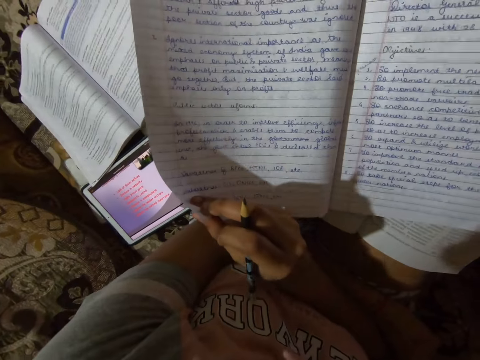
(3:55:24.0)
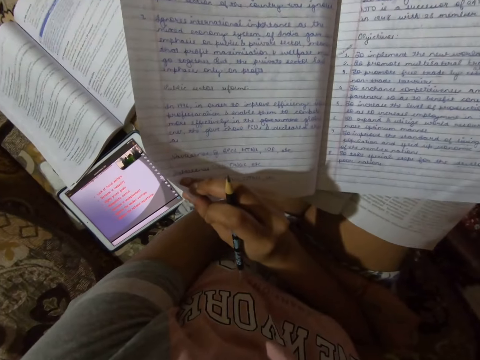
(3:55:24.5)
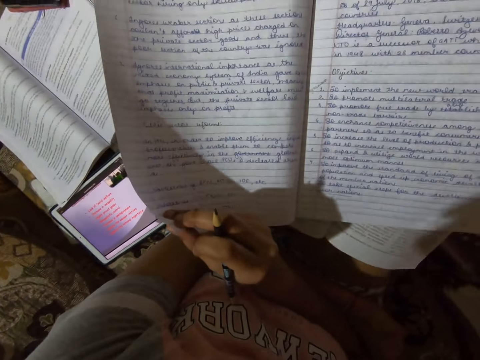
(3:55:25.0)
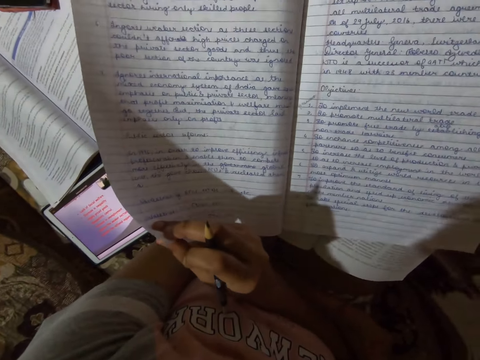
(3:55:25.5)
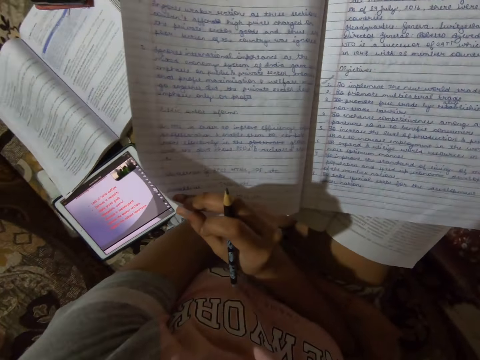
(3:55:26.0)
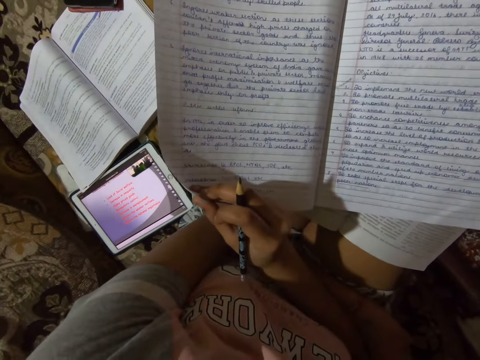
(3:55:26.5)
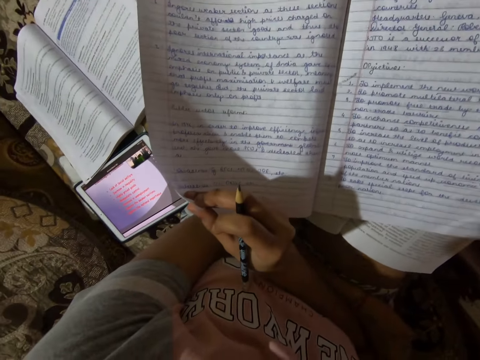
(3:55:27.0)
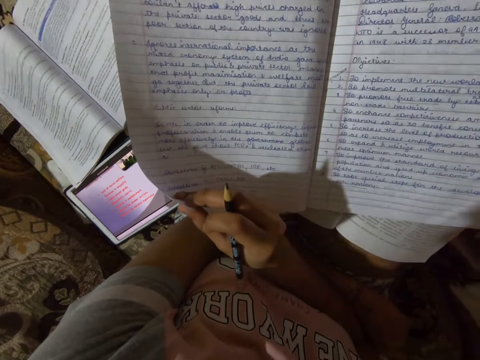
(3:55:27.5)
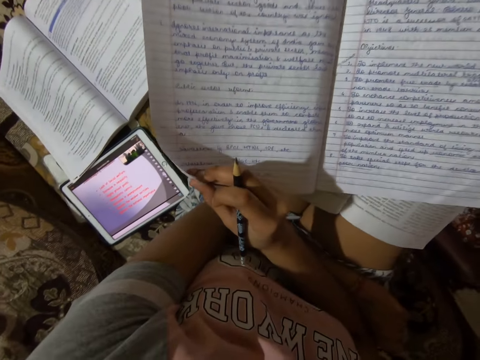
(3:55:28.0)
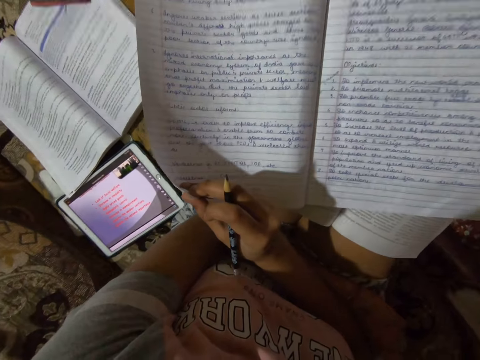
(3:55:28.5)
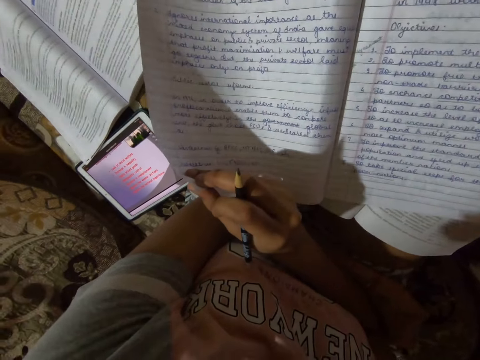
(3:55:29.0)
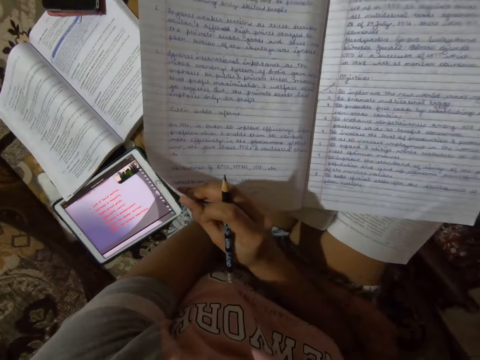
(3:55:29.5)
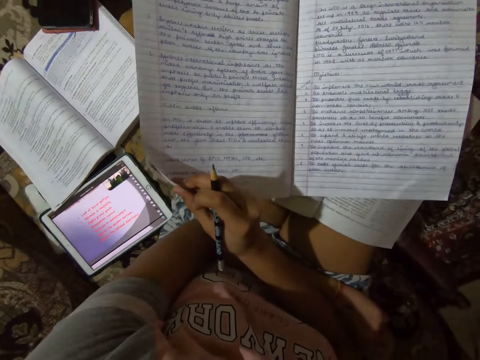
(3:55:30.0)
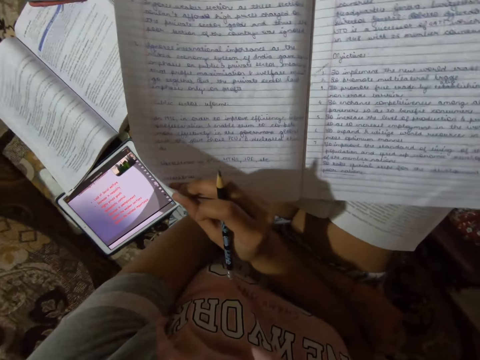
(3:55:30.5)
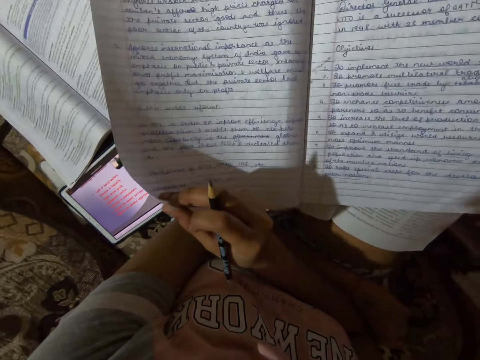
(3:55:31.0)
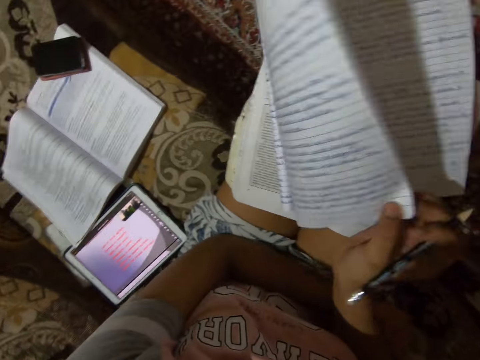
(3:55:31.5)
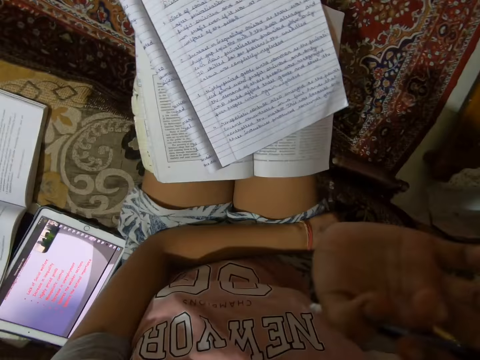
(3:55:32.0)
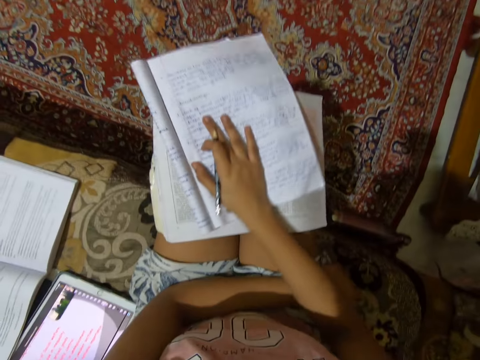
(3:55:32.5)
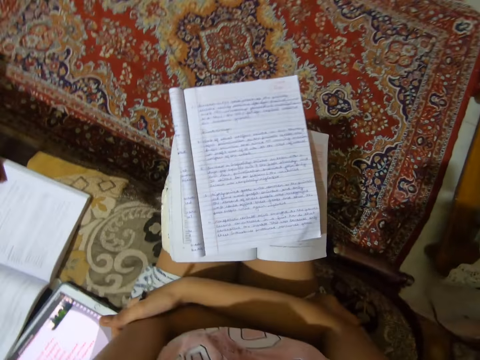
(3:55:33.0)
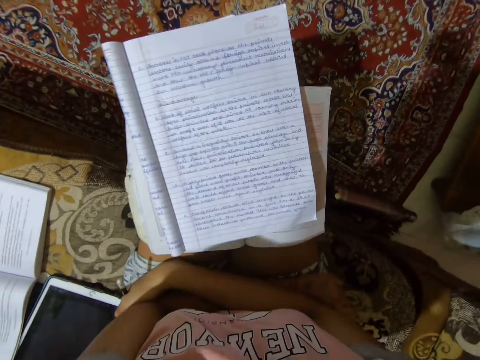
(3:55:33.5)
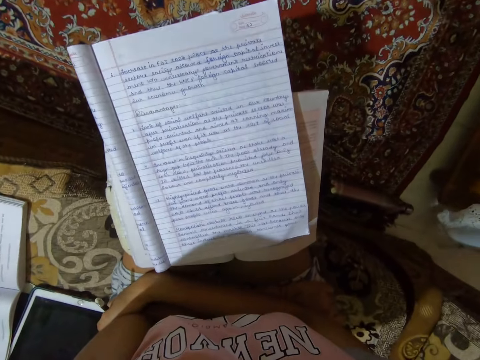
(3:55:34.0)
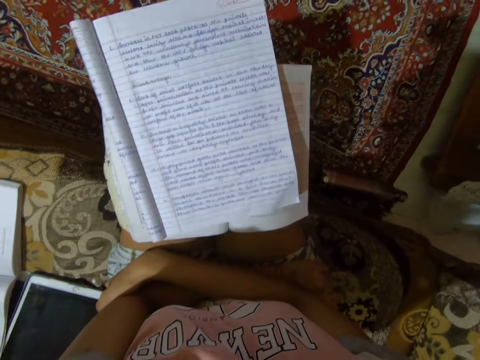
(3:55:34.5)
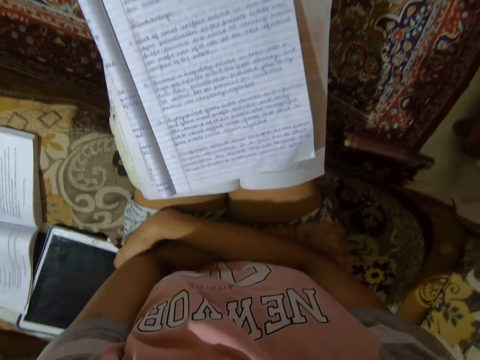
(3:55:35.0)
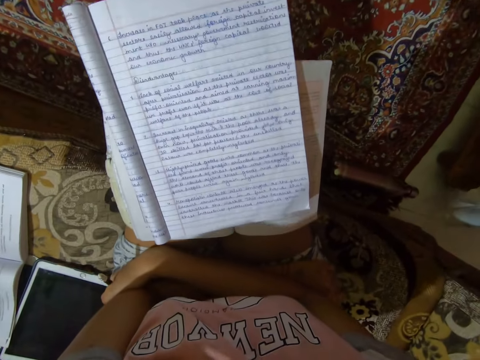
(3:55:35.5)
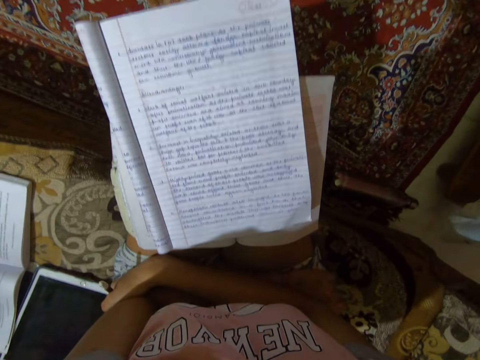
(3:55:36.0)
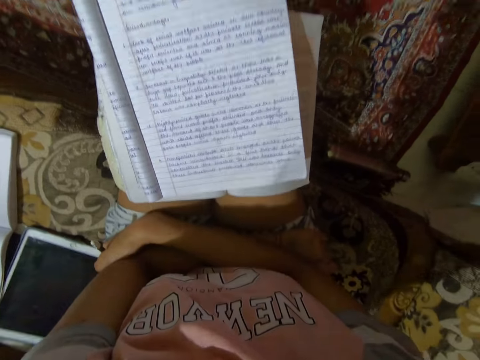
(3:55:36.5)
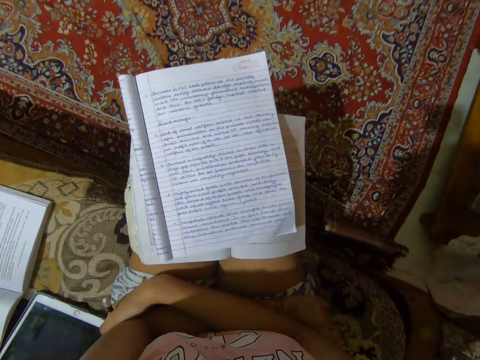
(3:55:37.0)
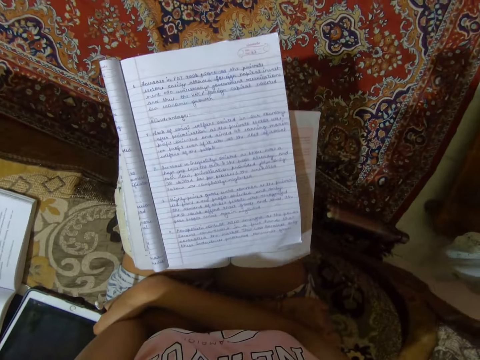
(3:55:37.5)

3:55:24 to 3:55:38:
The camera wearer holds a pencil. They flip a page of the notebook to the previous page. They raise the right hand. They put down the right hand on the notebook. They take the hand off the notebook. They fold their arms.

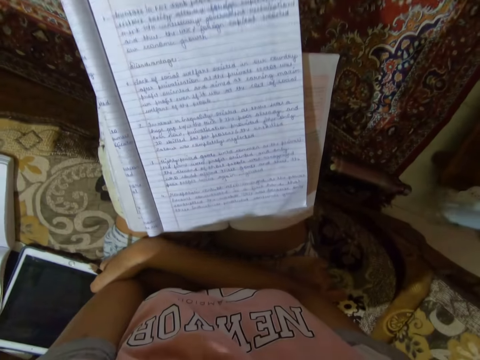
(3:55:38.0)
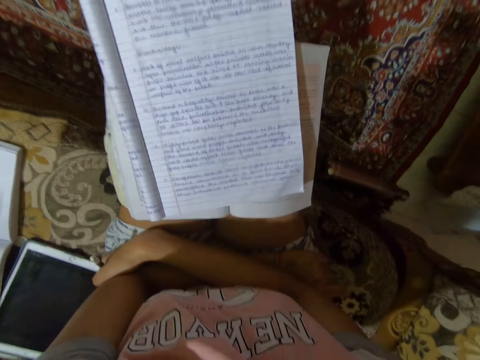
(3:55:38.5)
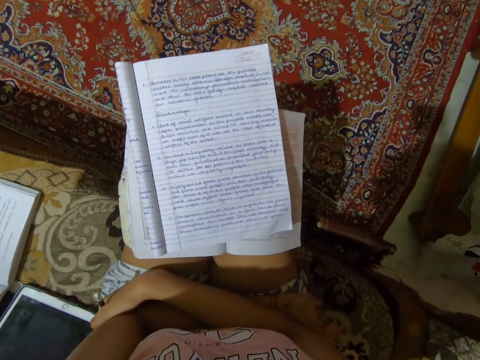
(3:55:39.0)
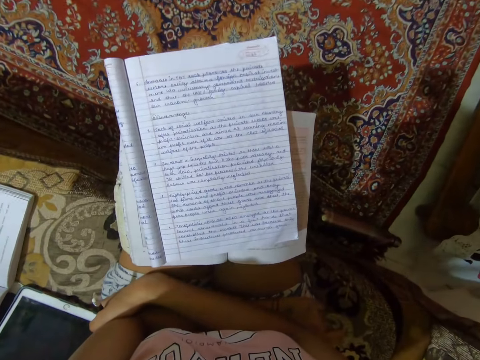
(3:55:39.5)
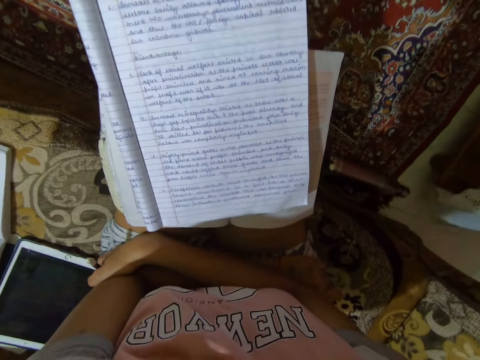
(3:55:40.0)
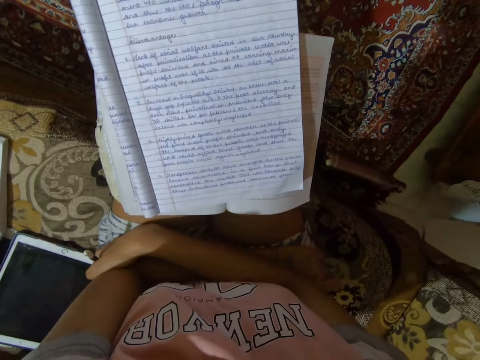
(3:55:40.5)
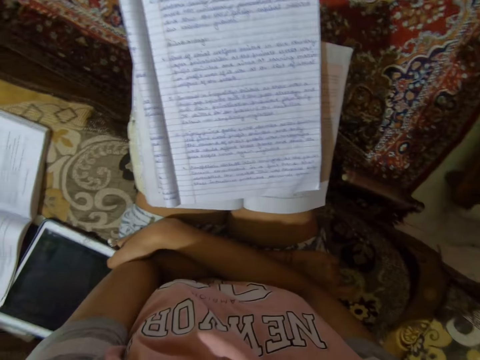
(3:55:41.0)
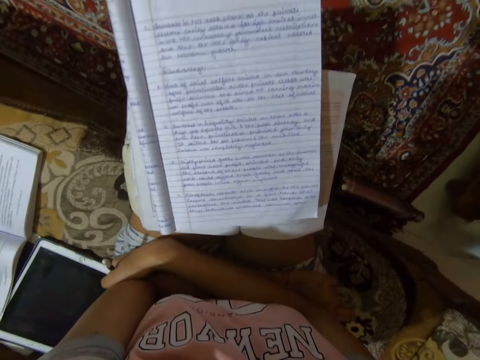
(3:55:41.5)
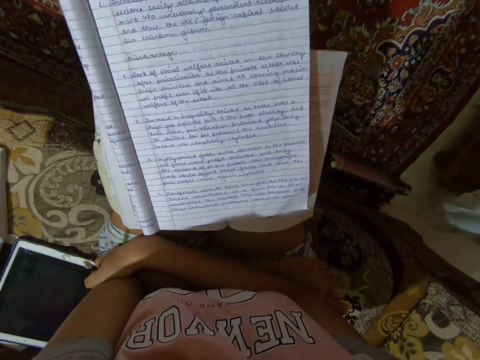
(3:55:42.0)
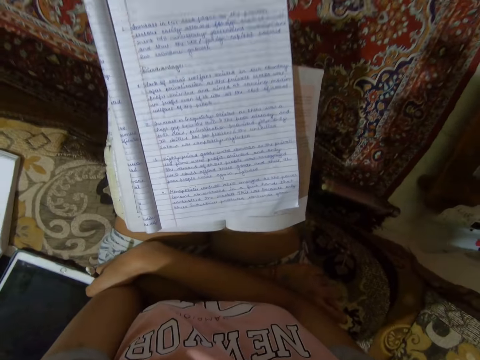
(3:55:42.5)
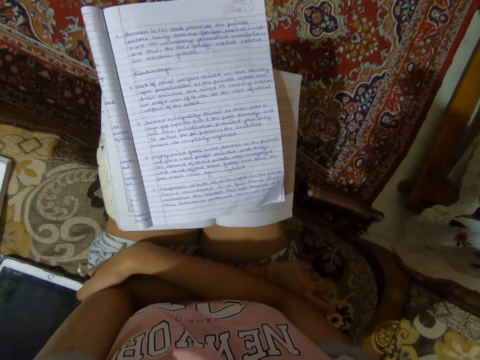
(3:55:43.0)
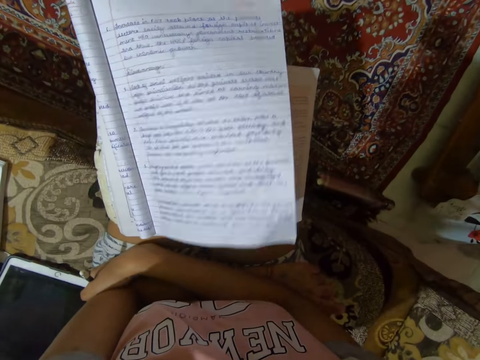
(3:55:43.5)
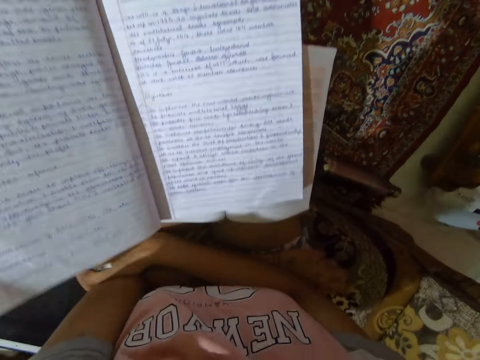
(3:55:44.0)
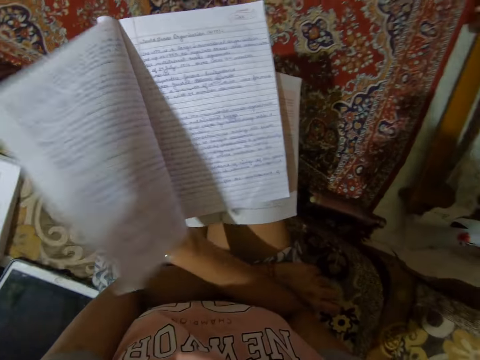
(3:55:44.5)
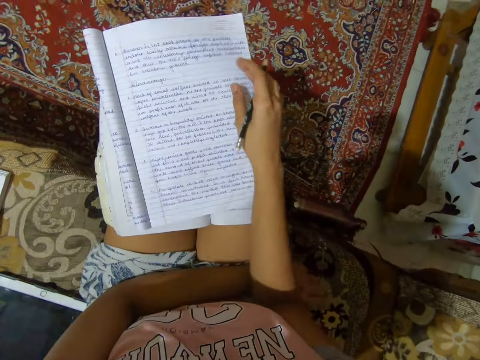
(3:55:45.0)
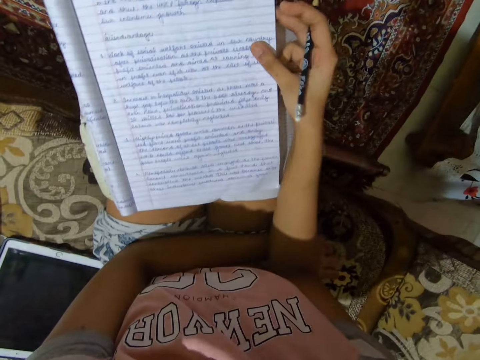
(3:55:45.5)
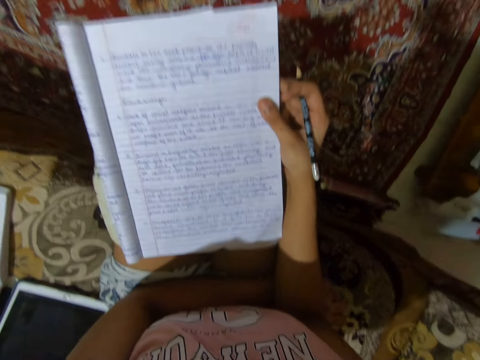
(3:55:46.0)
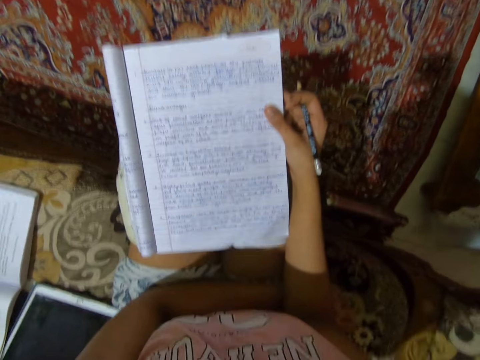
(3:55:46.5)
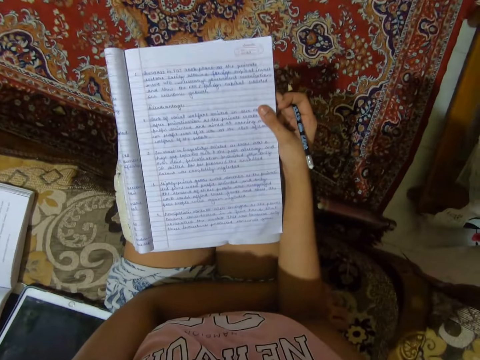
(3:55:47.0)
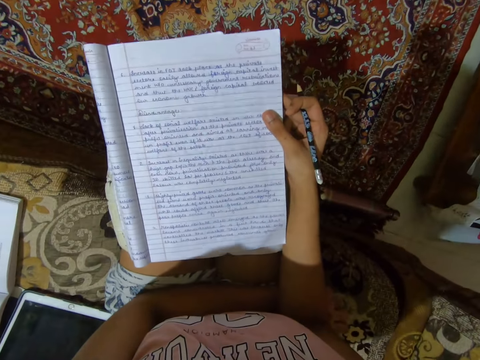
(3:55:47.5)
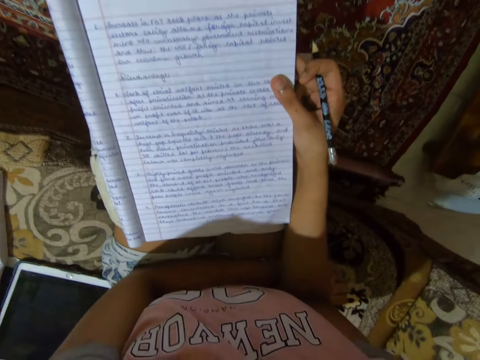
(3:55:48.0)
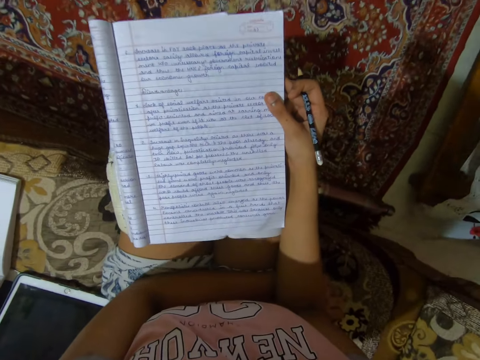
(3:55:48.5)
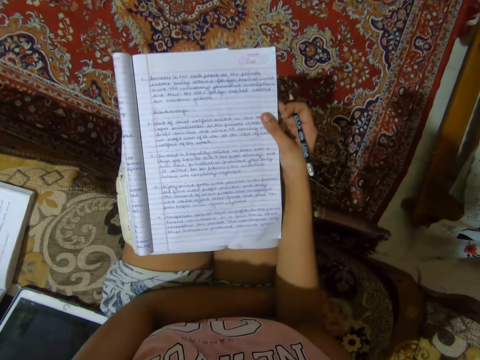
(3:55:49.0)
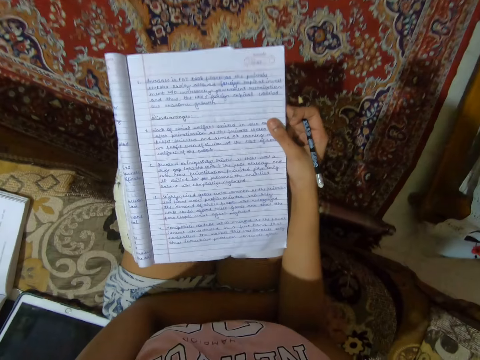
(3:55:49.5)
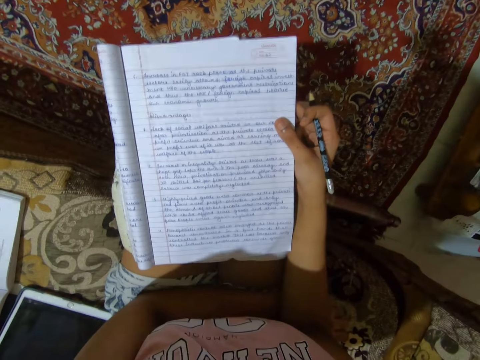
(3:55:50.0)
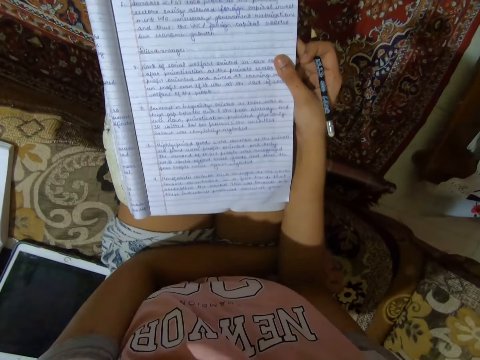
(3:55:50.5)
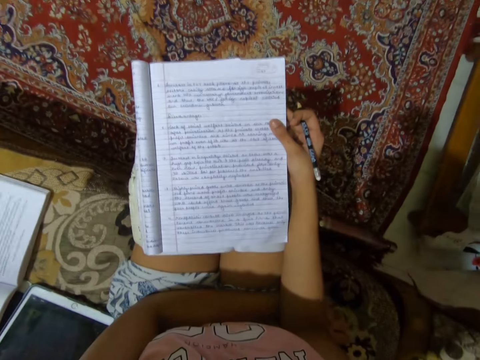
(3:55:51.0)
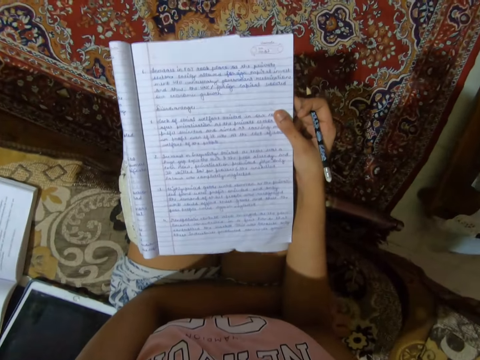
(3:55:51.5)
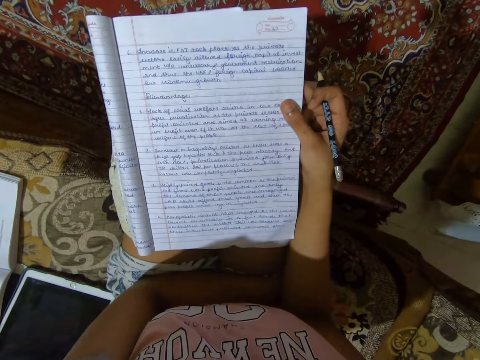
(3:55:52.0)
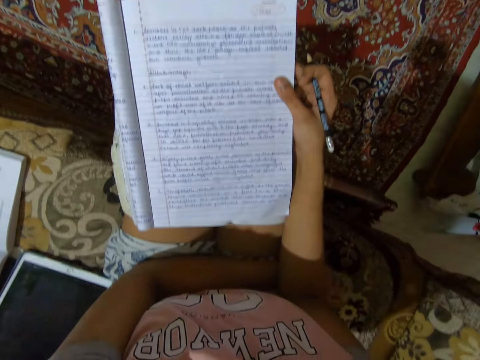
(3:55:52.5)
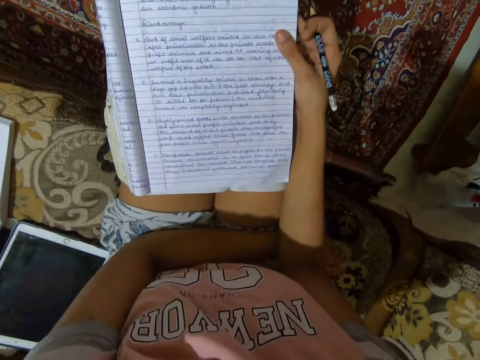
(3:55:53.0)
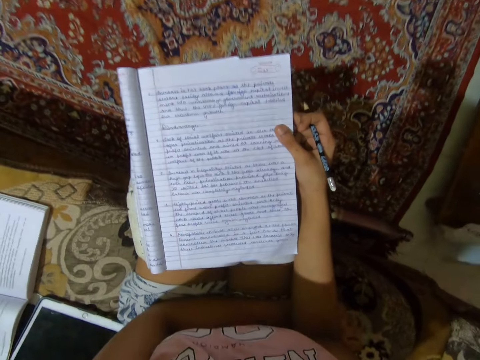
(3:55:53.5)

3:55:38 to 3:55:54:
The camera wearer stops reading out loud. They start reading out loud. They flip a page of the notebook. They hold the notebook with the right hand.
